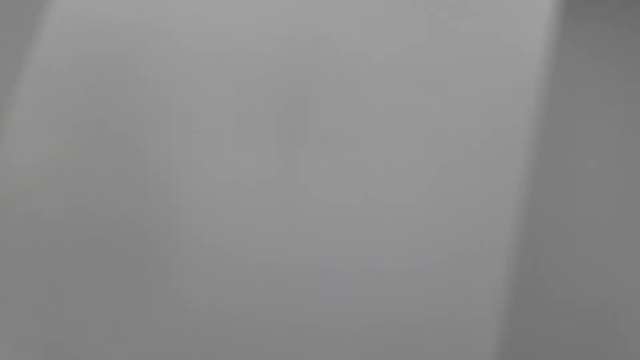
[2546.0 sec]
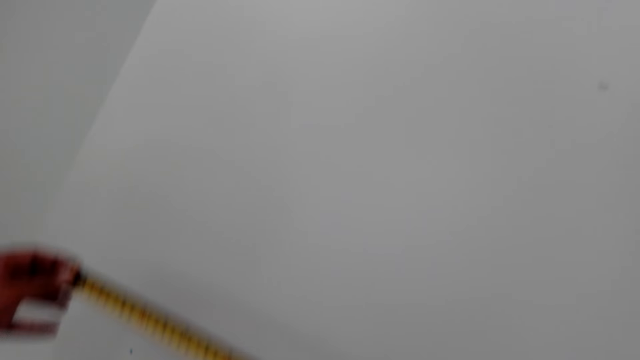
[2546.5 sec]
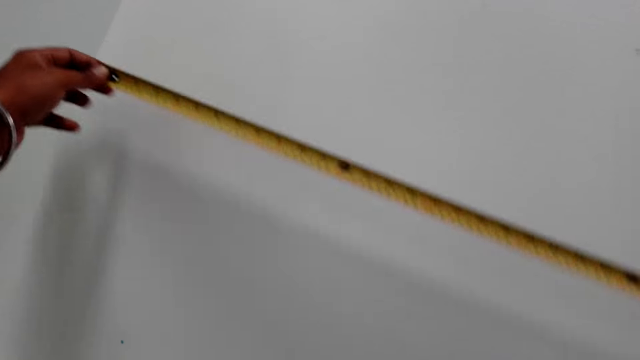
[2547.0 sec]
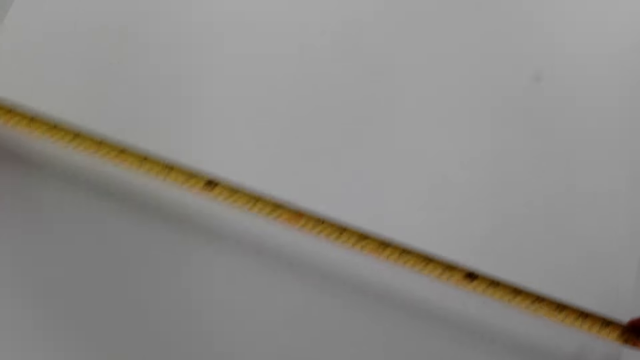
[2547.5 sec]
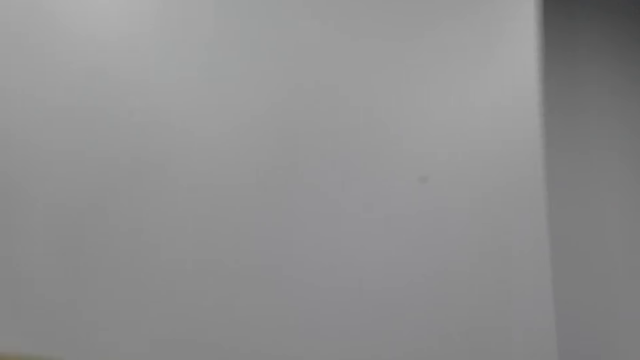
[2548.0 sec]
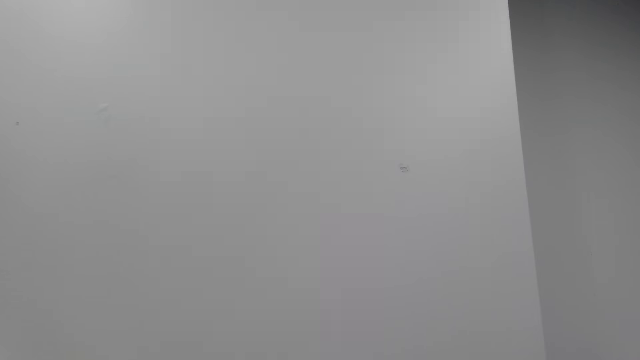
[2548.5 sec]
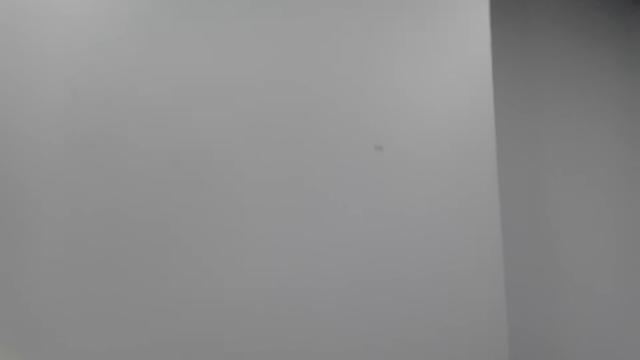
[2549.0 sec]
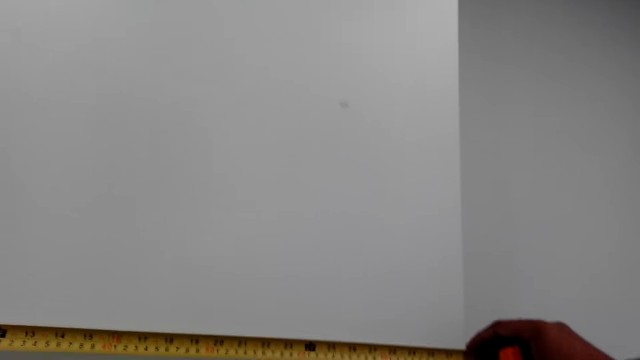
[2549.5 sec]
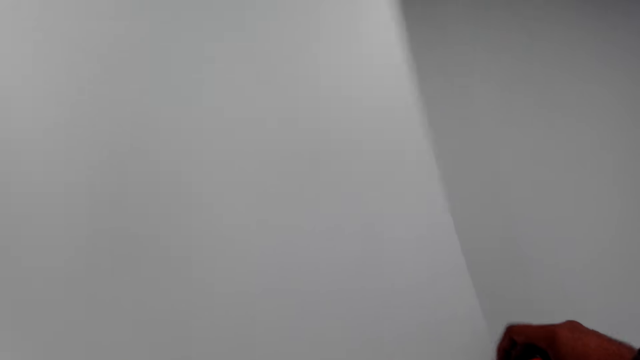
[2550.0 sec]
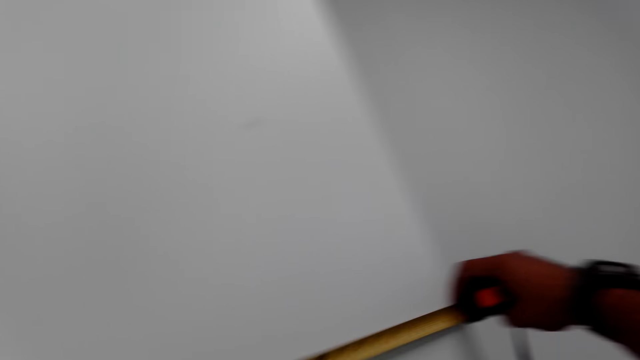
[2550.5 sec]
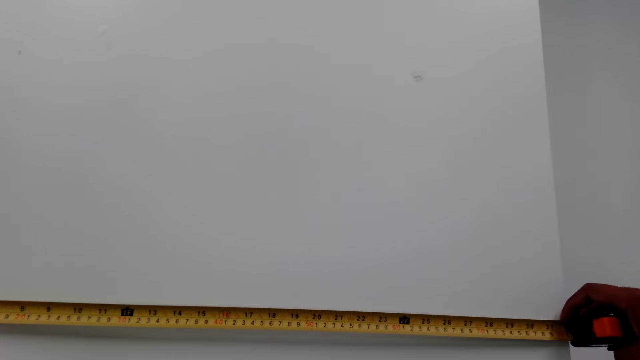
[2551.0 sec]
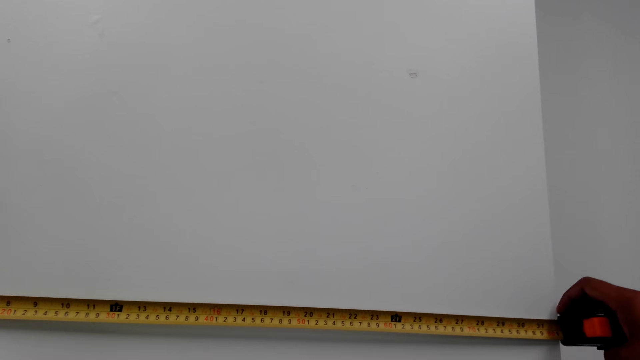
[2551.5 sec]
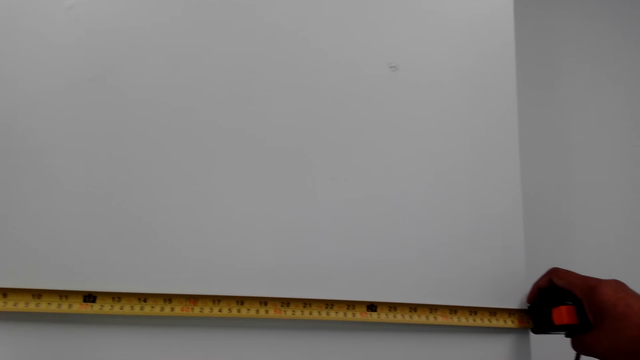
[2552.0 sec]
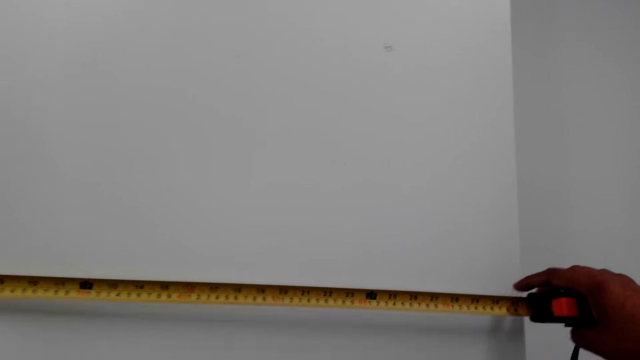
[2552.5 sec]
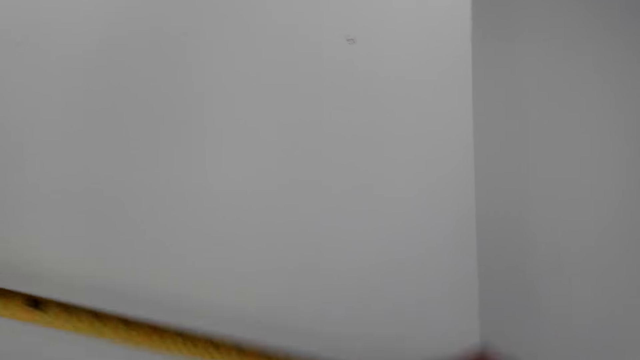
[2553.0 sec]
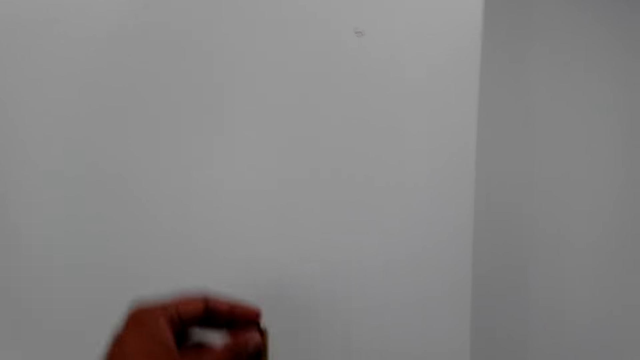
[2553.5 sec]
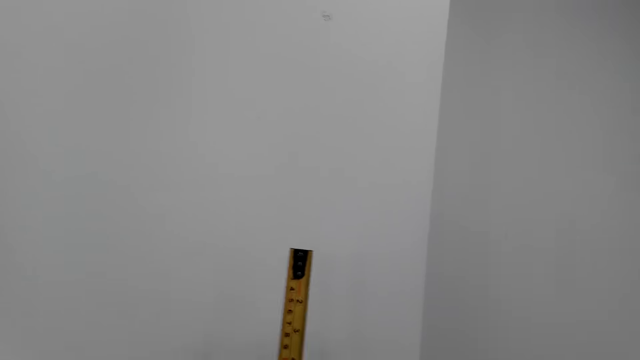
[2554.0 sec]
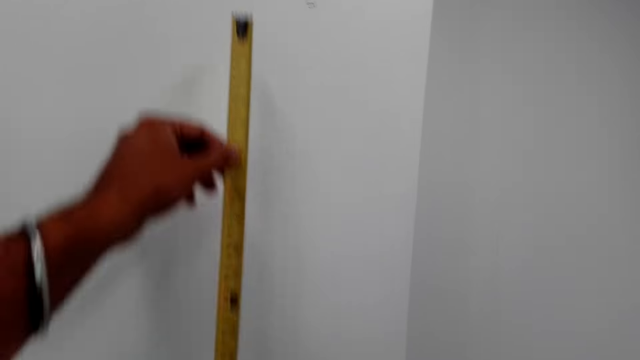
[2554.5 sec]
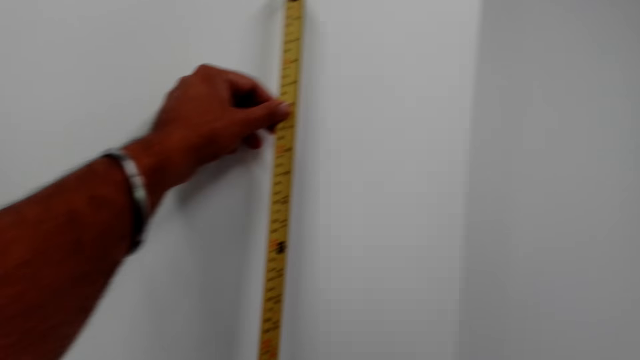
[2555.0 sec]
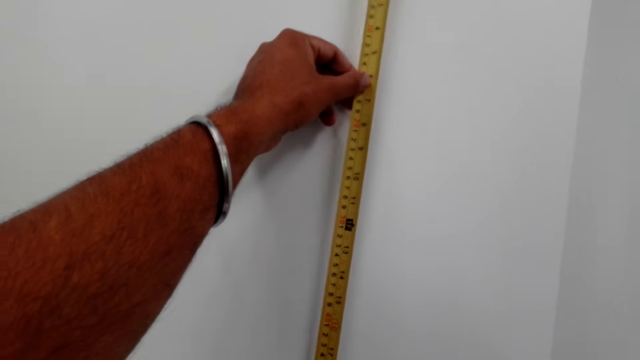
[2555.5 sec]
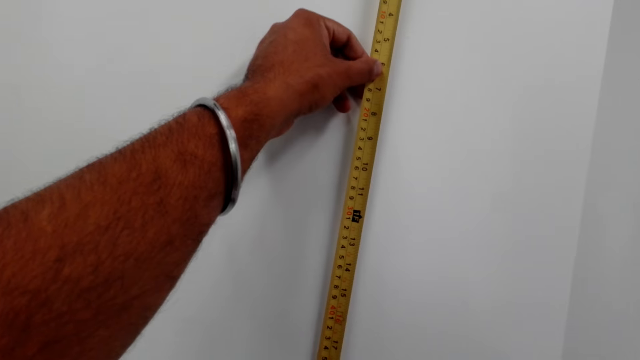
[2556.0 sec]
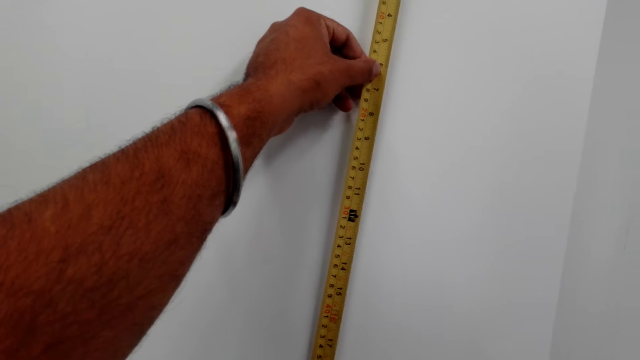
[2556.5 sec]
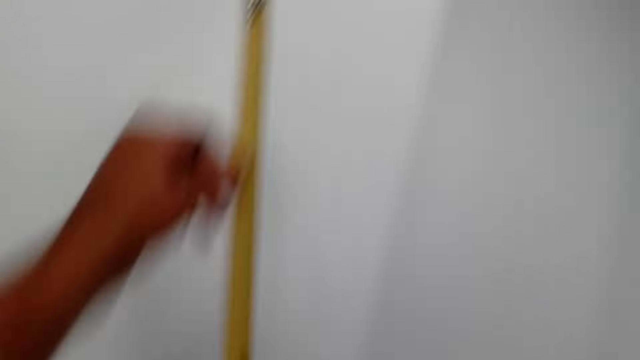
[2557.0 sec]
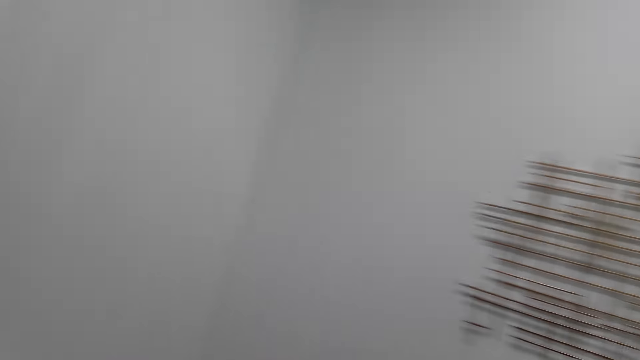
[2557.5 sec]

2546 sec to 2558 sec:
The camera wearer measures the wall with a metric tape measure. They measure the wall with the metric tape measure again. They pull the metric tape measure. They measure the wall with the metric tape measure.

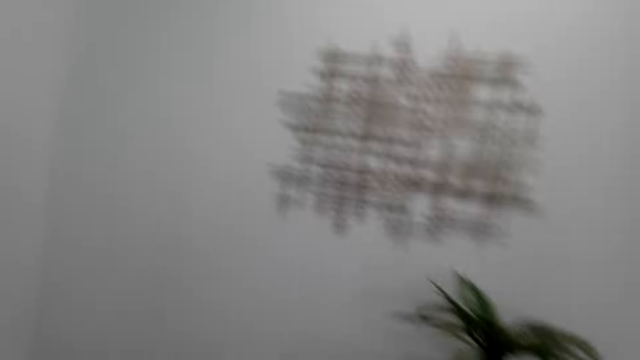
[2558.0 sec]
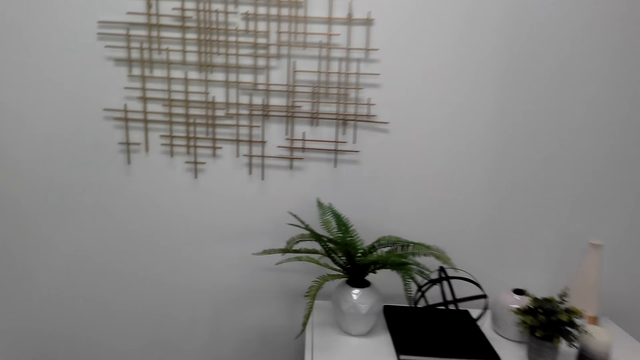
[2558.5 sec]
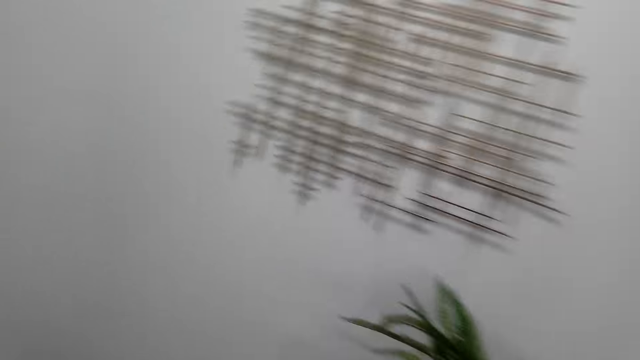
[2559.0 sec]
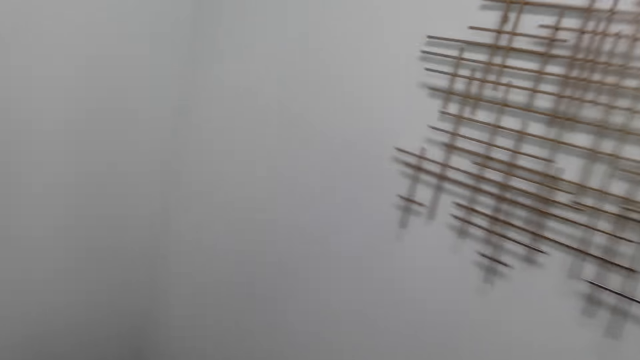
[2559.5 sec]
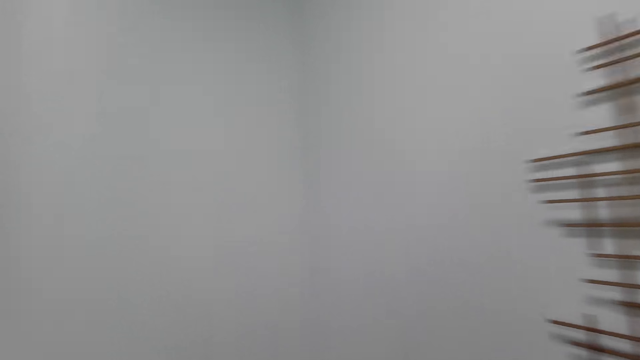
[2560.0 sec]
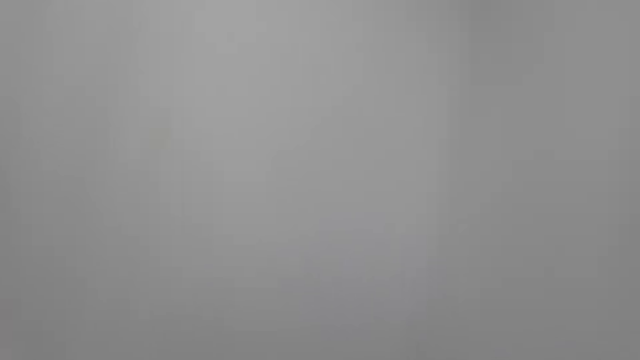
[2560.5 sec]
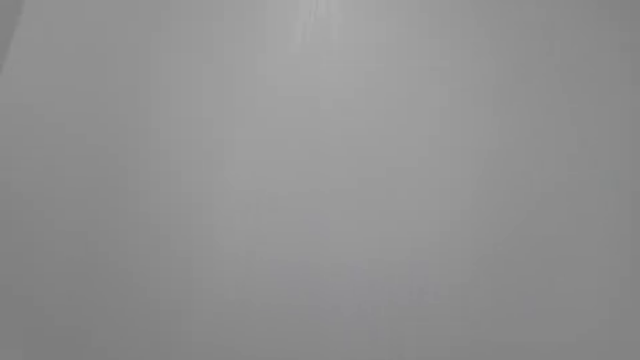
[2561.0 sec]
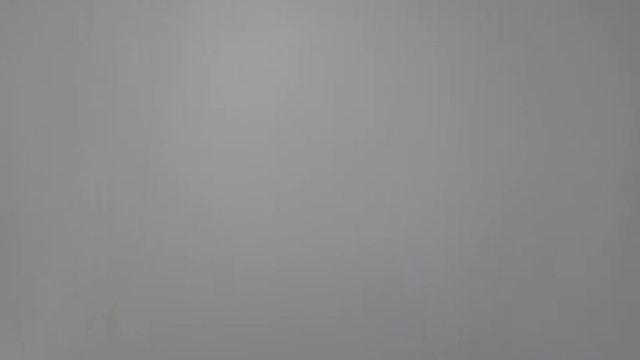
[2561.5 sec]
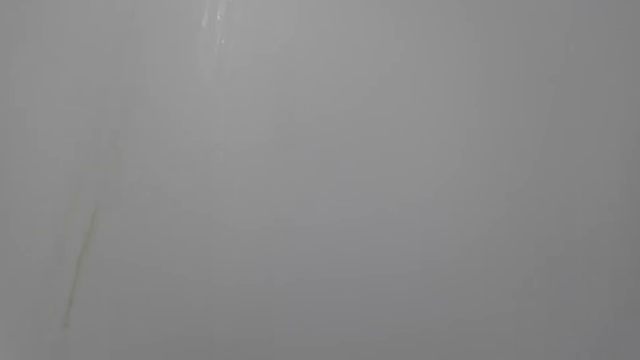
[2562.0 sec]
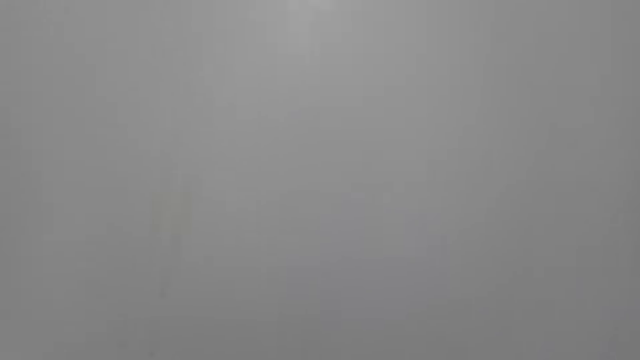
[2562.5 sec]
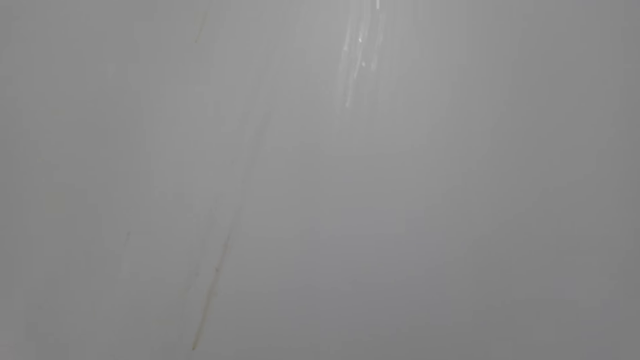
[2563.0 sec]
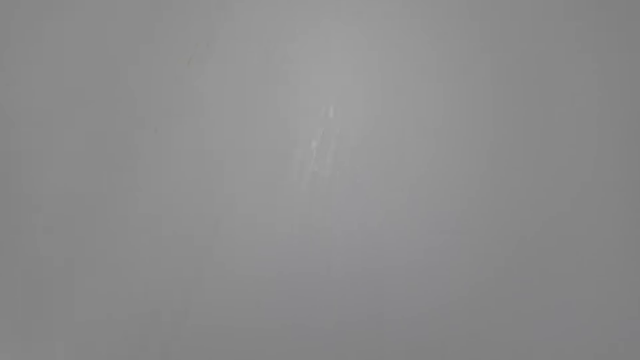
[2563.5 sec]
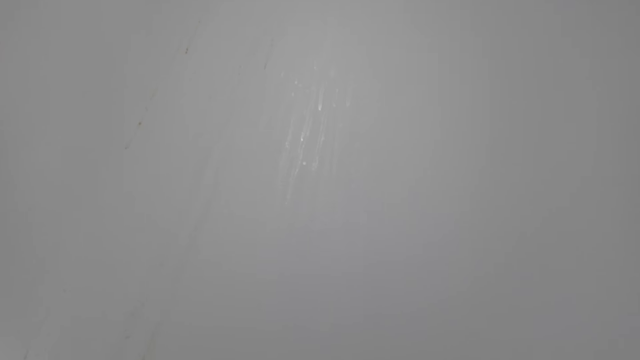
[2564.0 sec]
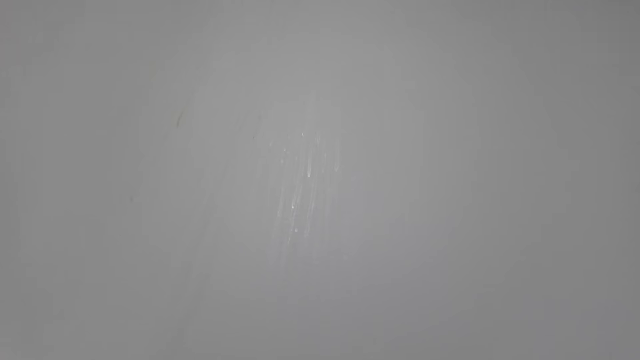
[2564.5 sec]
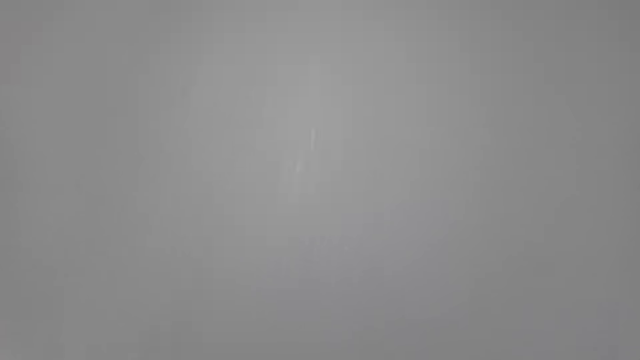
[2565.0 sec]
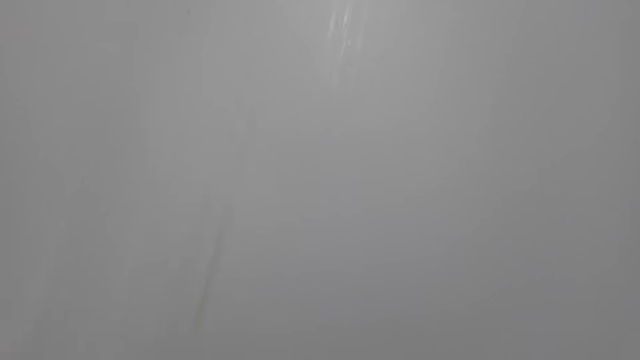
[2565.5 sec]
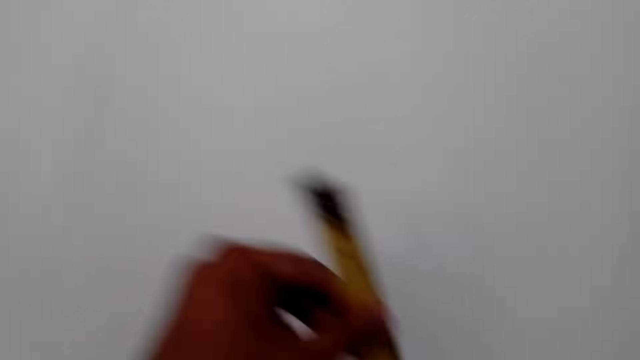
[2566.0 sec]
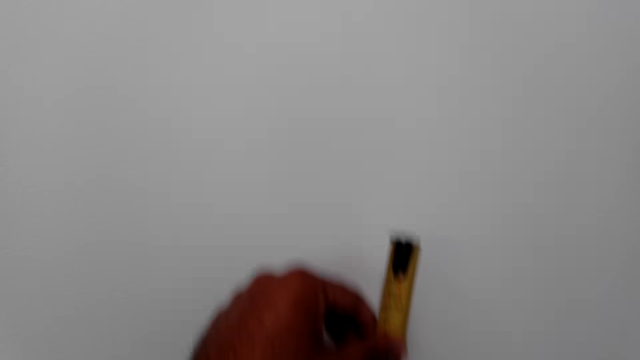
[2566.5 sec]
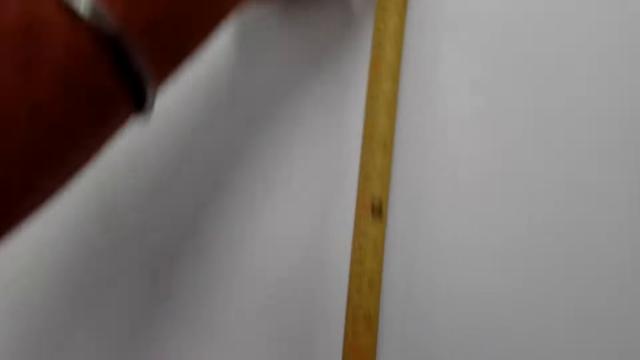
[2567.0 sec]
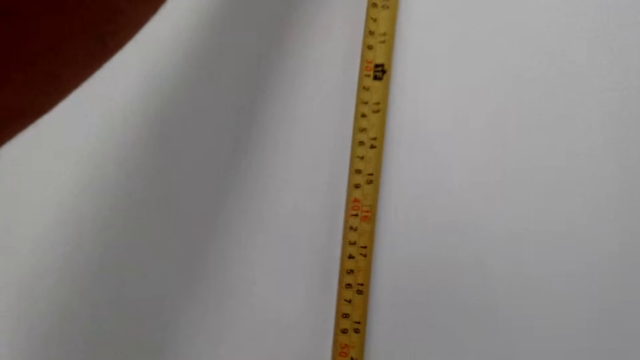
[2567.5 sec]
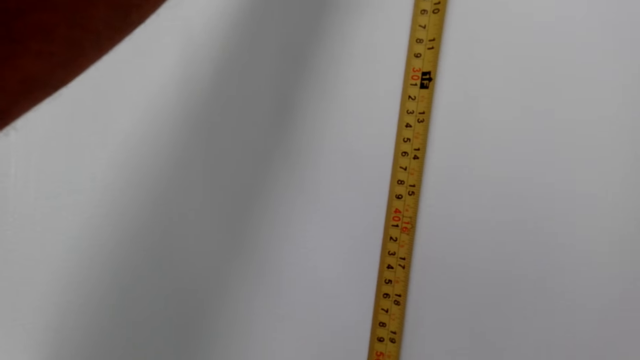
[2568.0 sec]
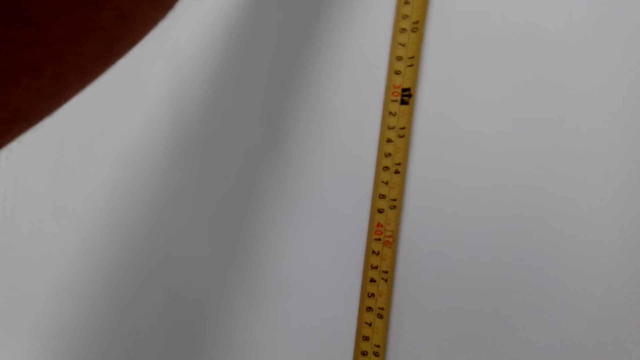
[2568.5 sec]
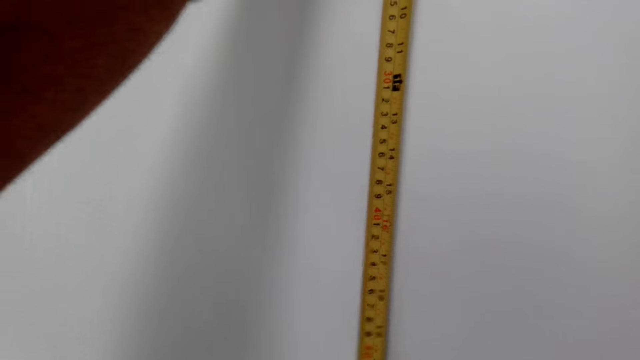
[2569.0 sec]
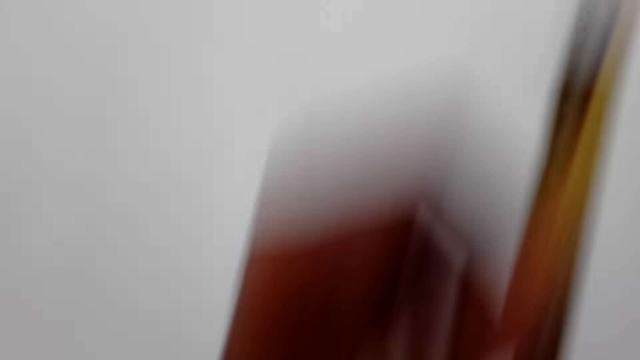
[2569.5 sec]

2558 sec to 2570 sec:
The camera wearer walks around the room. They measure the wall with the metric tape measure.
